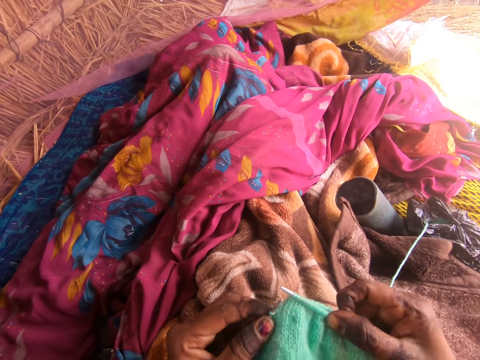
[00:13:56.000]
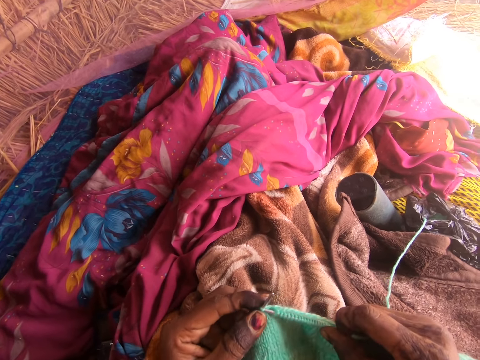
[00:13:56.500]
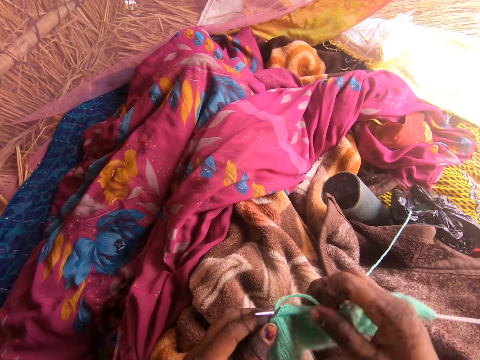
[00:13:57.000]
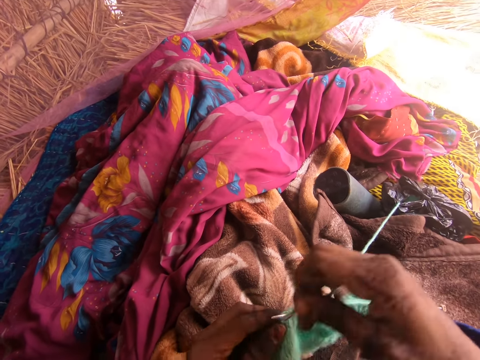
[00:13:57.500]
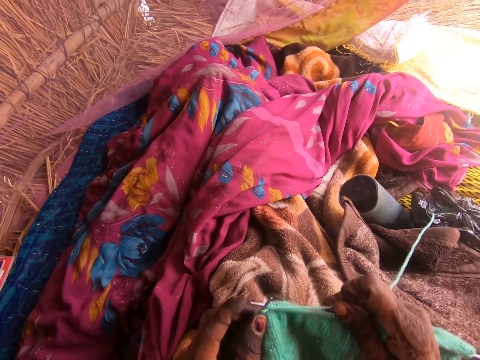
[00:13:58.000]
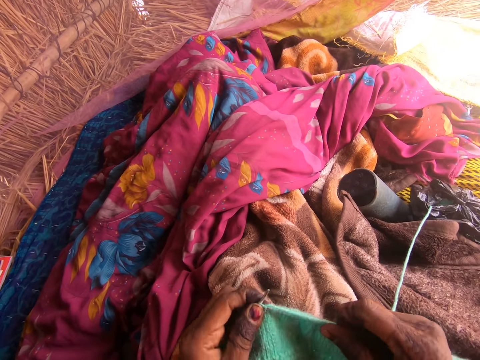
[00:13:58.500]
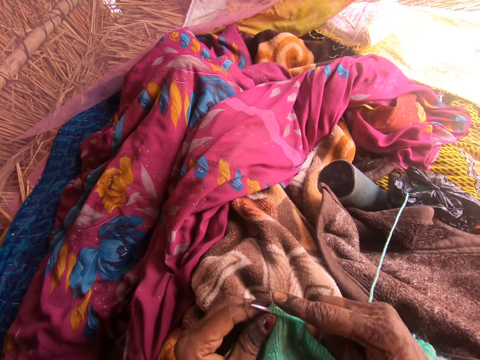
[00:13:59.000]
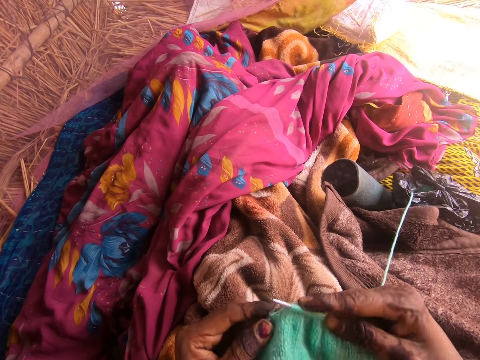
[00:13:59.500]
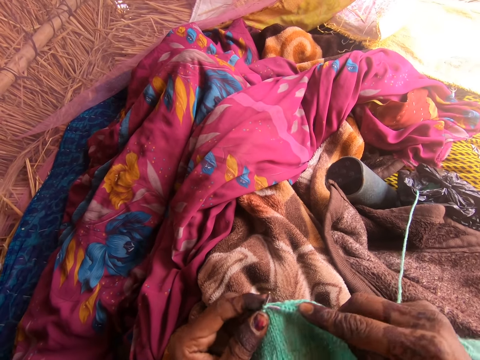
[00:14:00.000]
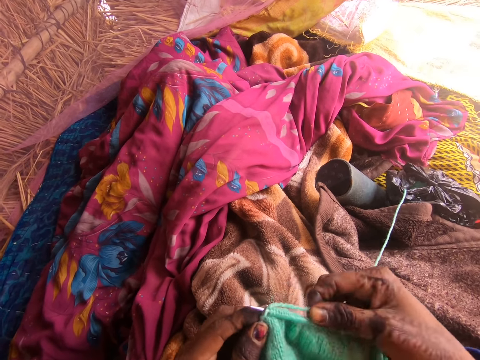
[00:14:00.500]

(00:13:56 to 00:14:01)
The camera wearer knits the yarn with the knitting needle with both hands.

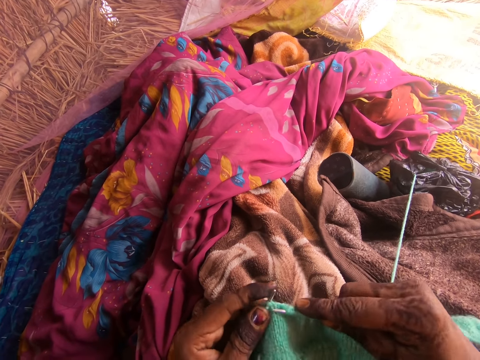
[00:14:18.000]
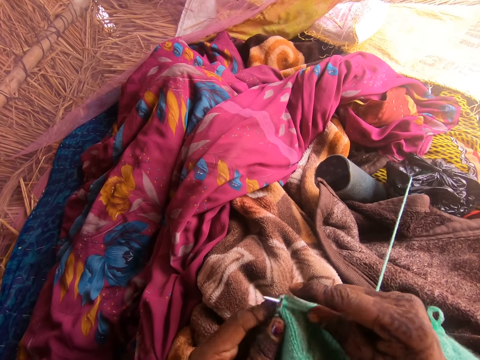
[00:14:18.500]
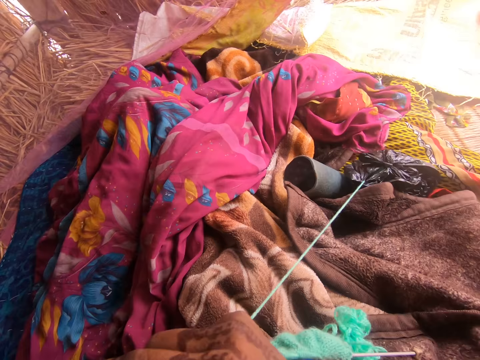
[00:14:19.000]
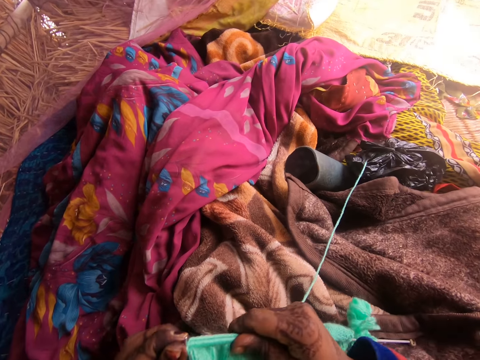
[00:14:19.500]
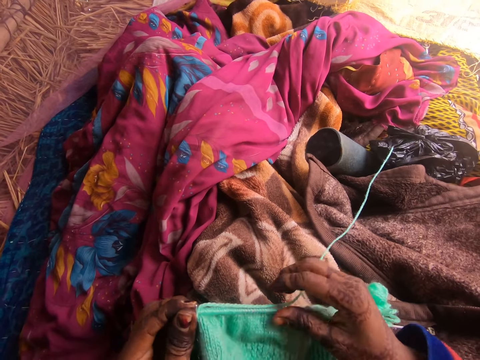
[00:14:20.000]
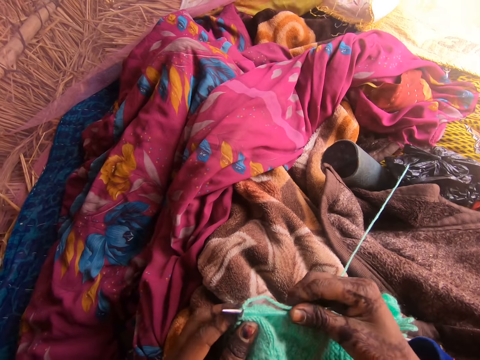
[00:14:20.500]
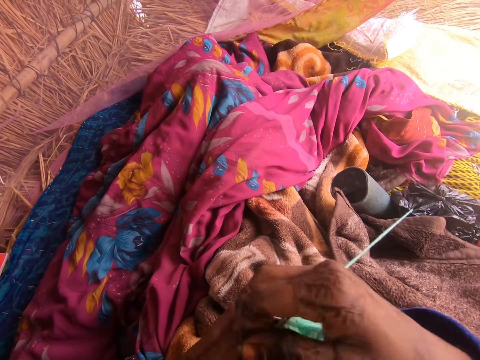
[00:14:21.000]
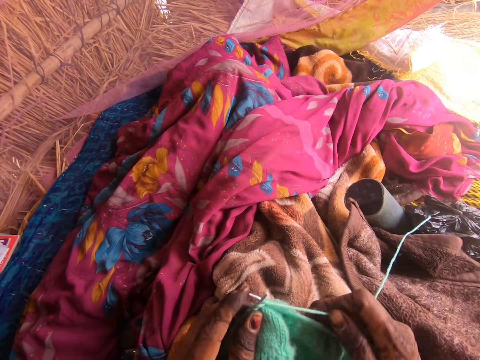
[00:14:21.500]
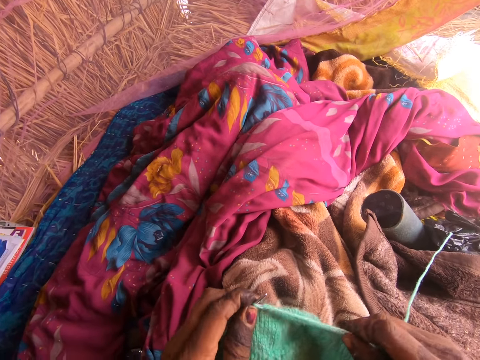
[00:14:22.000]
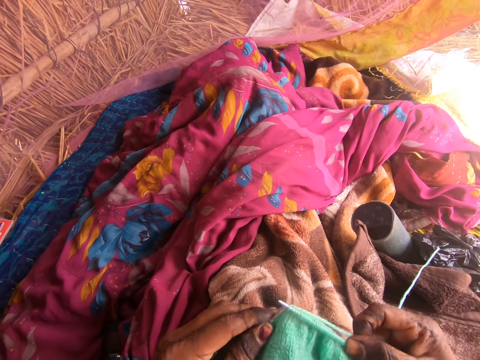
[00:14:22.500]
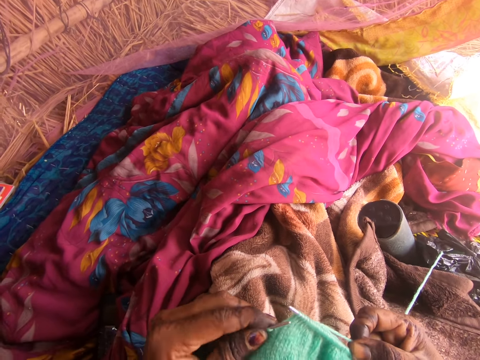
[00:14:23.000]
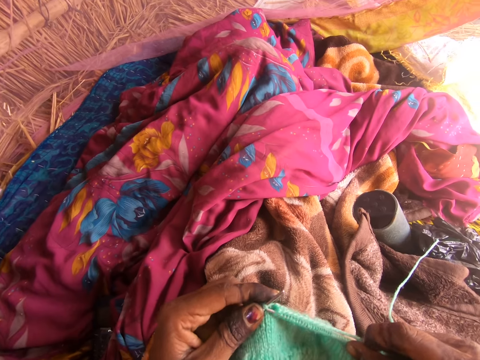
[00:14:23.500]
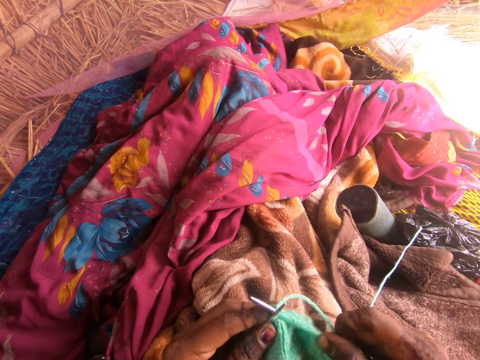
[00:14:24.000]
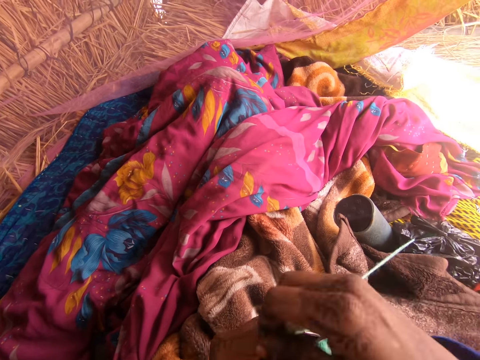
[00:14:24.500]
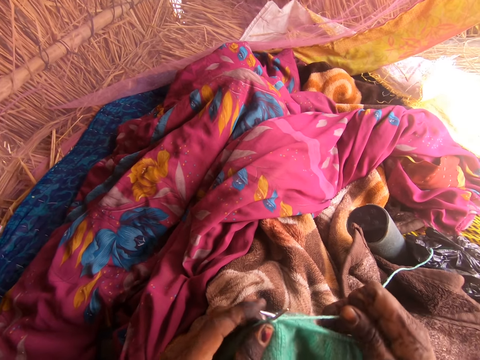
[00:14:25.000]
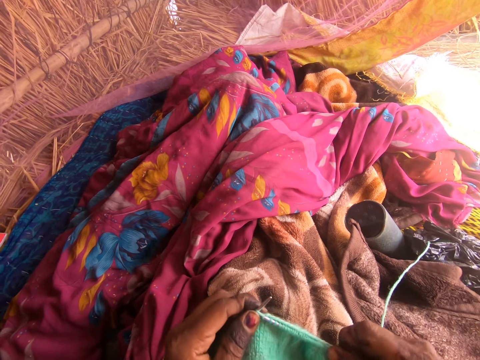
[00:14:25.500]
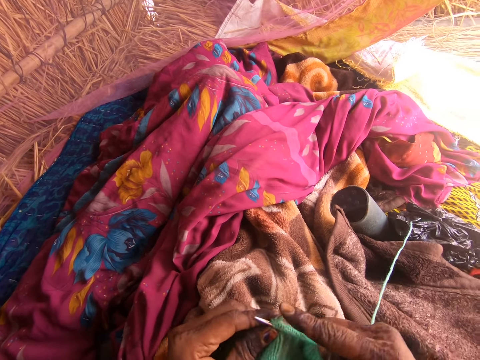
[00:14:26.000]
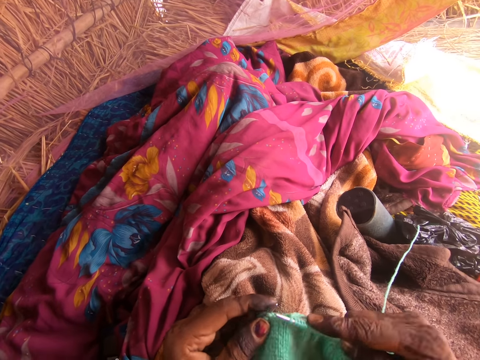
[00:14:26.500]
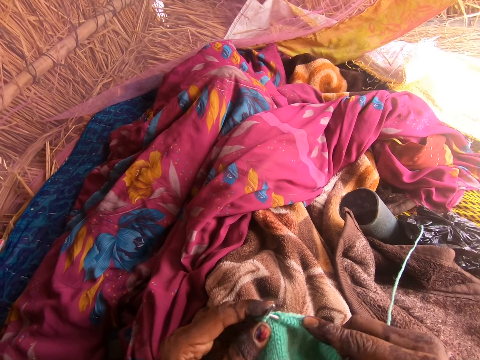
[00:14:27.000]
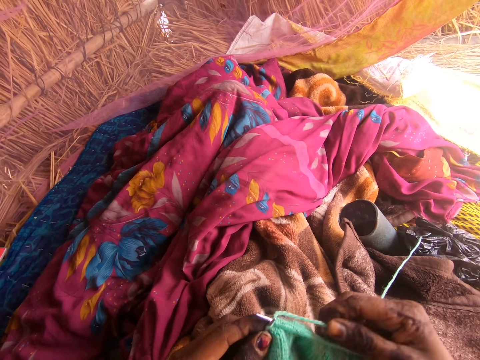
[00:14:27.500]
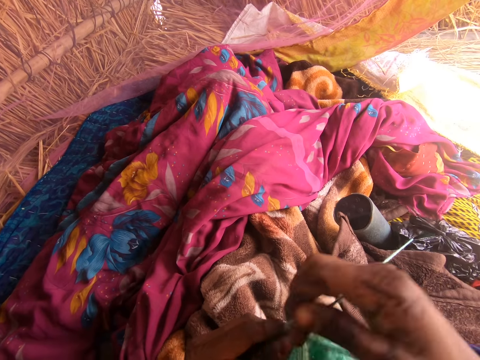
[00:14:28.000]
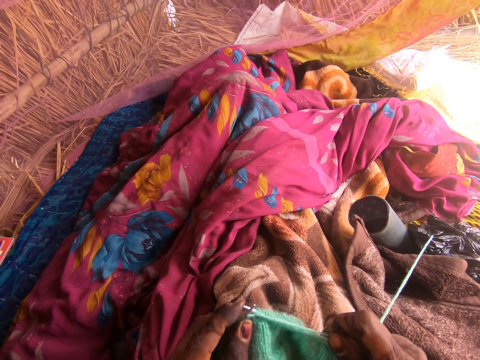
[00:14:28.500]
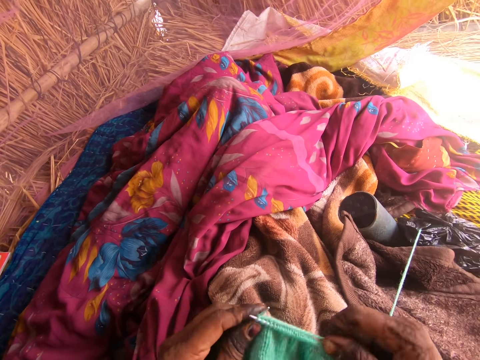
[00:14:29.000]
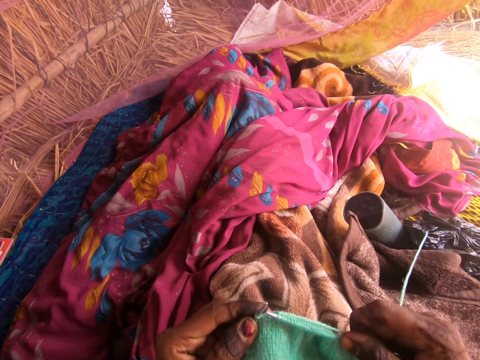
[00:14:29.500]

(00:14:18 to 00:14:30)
The camera wearer pulls the yarn down the knitting needle with her right hand. She knits the yarn with the knitting needle with both hands.

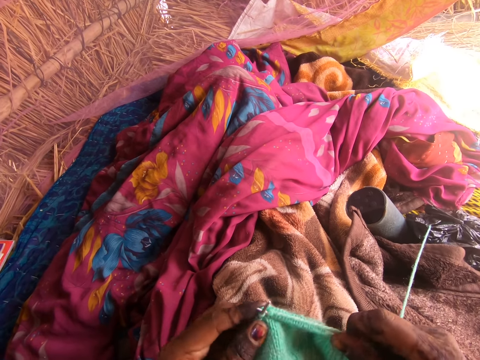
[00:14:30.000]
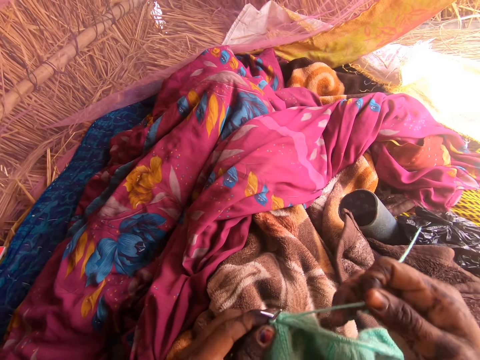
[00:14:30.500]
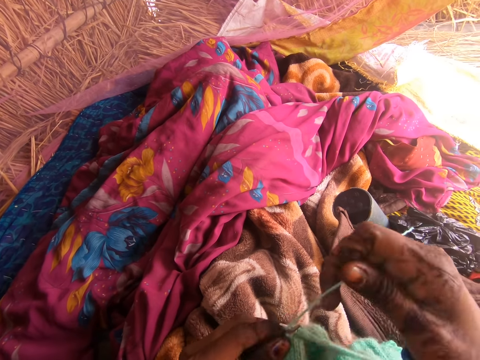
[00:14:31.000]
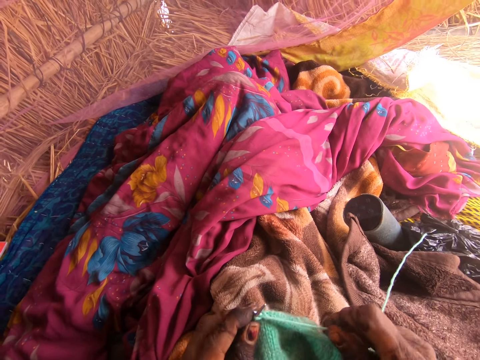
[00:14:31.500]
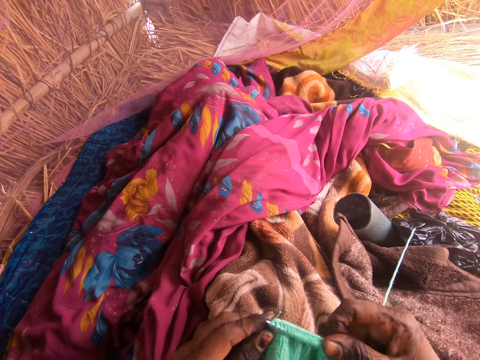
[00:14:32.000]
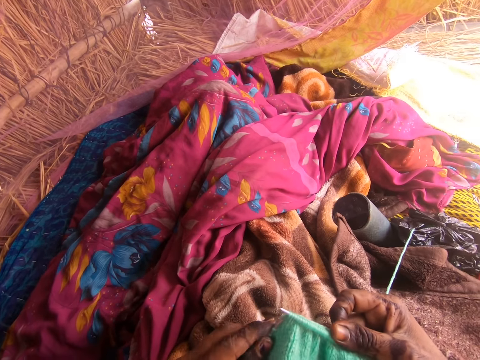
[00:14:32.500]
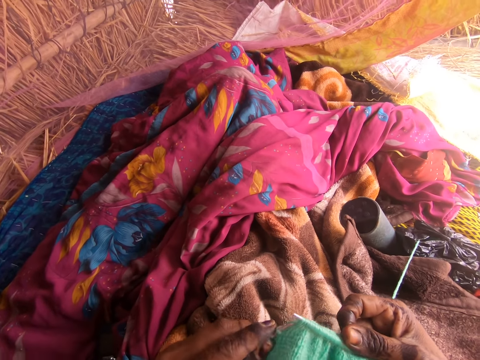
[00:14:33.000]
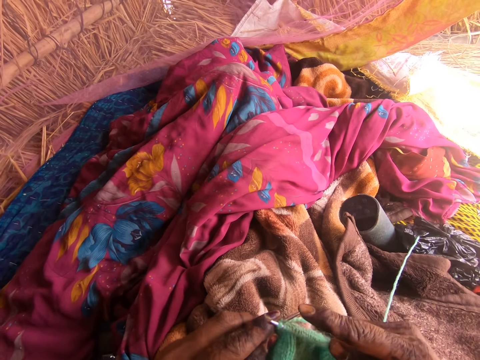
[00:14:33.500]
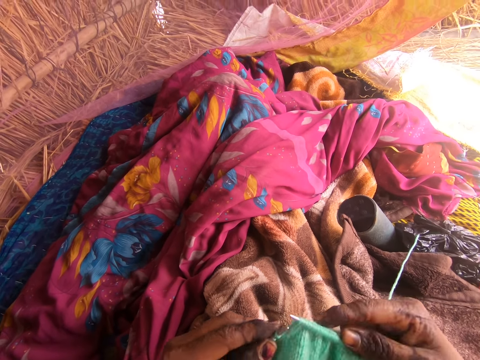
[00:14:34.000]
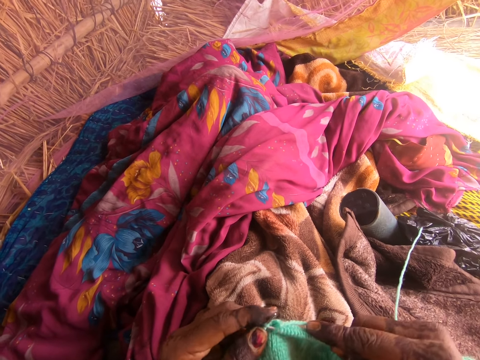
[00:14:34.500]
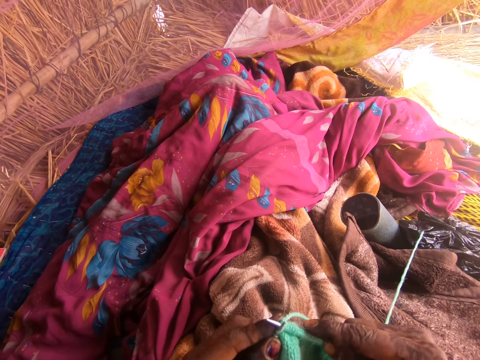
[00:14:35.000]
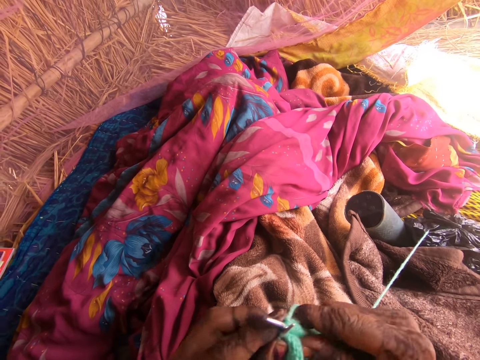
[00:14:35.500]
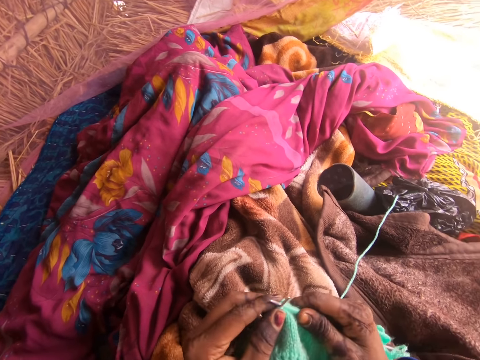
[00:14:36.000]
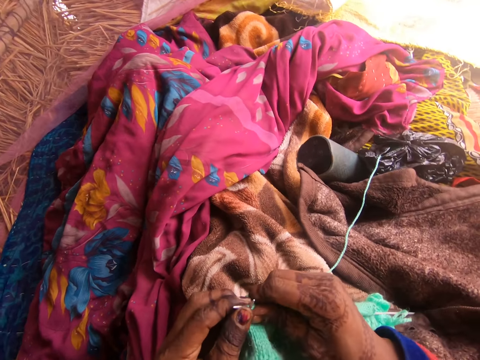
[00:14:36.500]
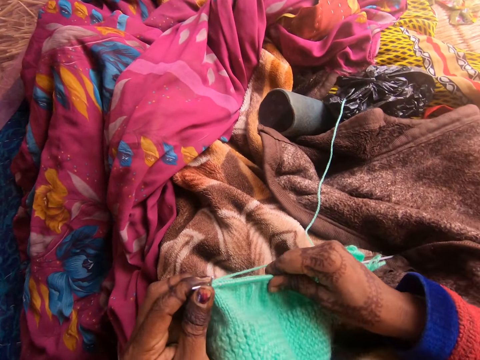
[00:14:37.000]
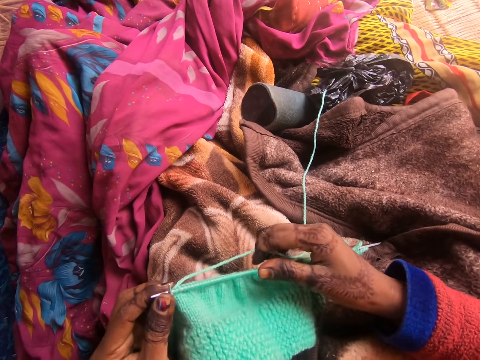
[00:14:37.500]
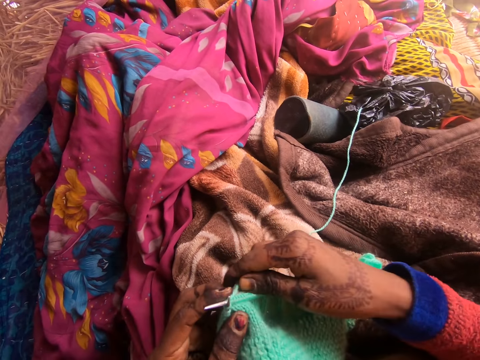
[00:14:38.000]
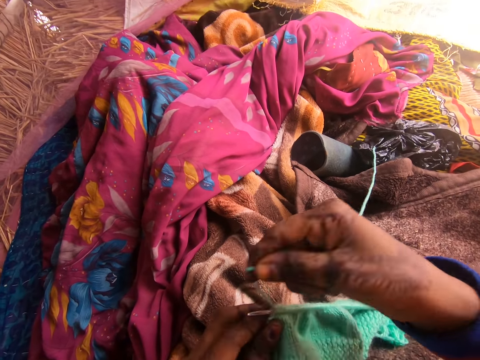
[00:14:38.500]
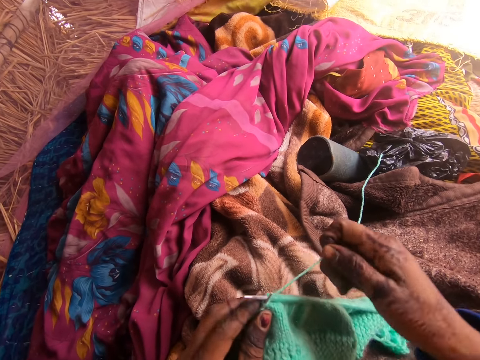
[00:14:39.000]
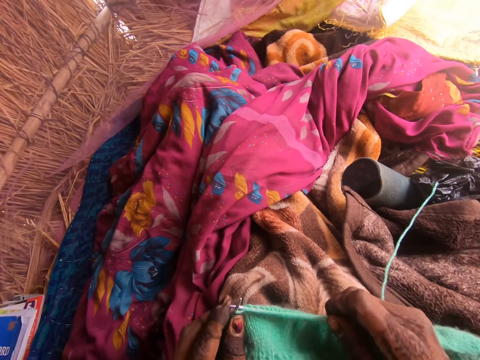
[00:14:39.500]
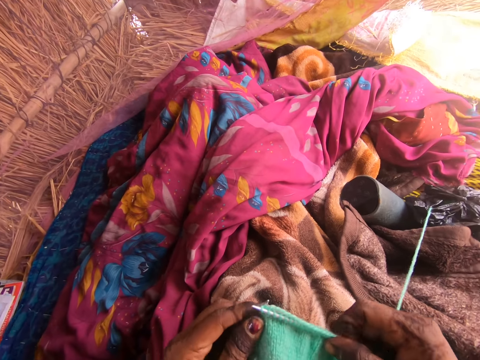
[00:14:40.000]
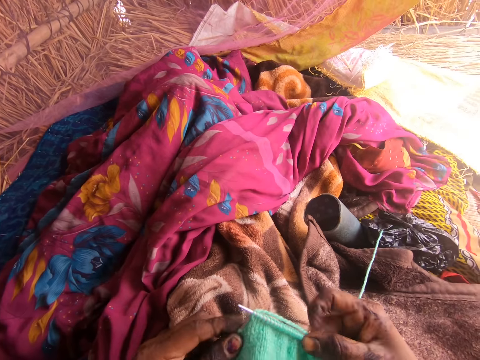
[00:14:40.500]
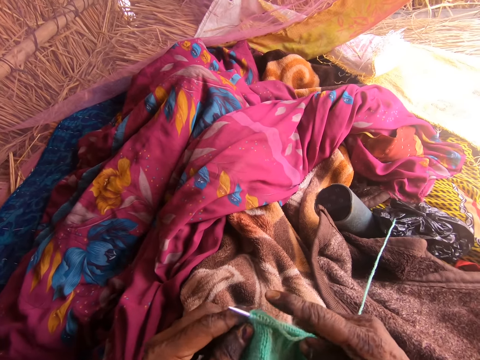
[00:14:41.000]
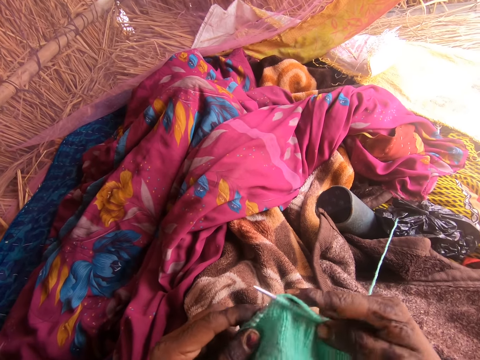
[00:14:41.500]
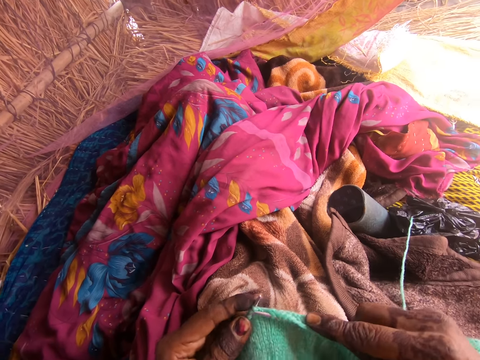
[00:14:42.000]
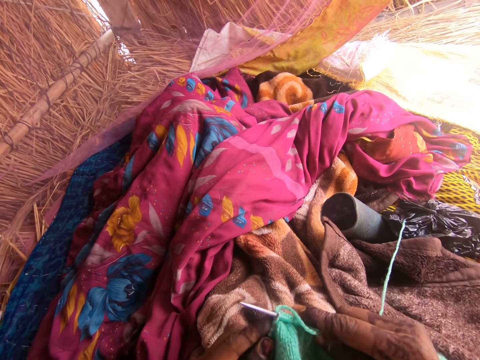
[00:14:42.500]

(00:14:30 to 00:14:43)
The camera wearer pulls the yarn down the knitting needle with her right hand. She knits the yarn with the knitting needle with both hands.
